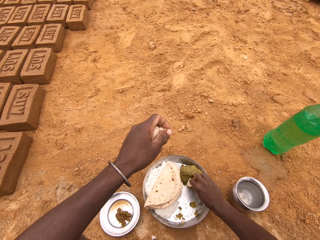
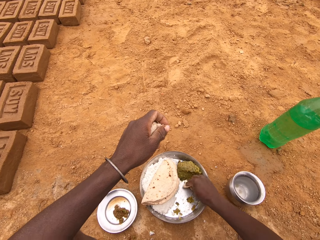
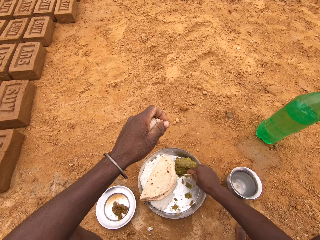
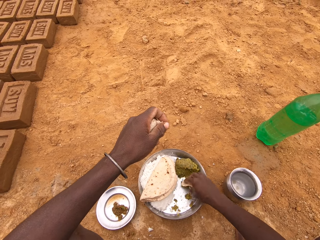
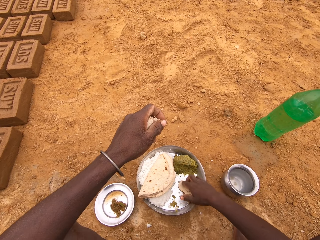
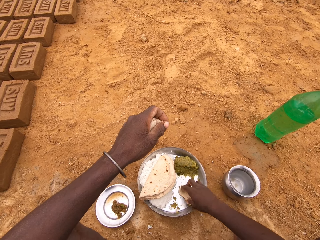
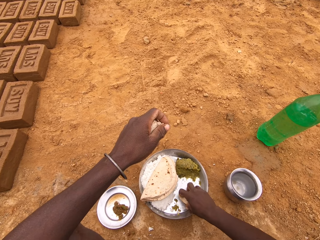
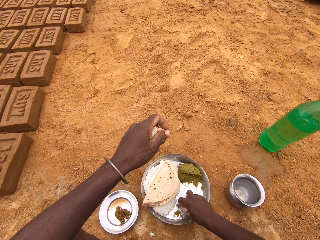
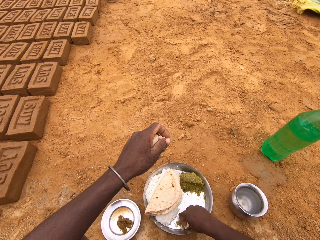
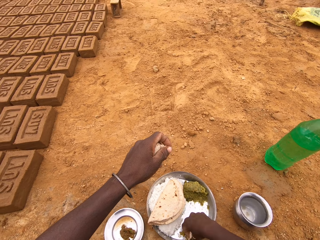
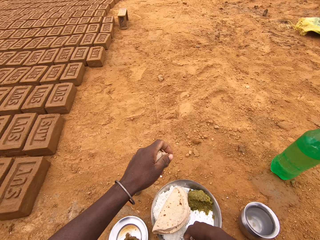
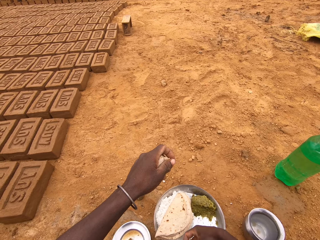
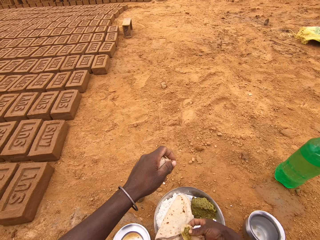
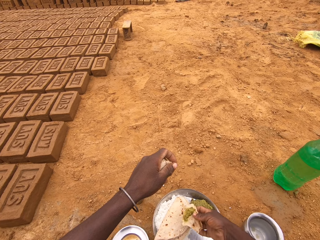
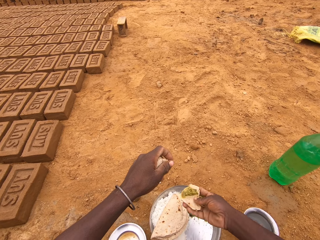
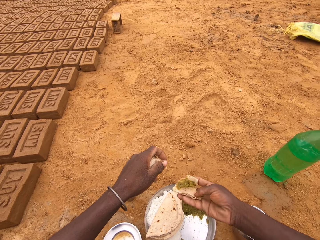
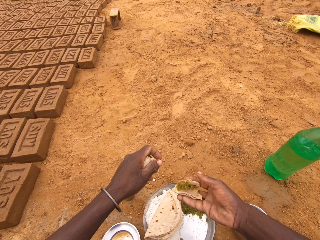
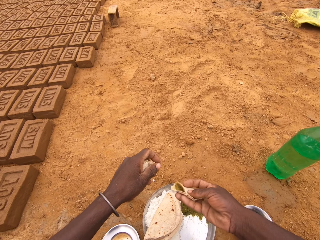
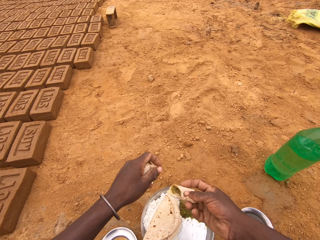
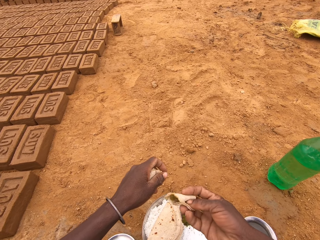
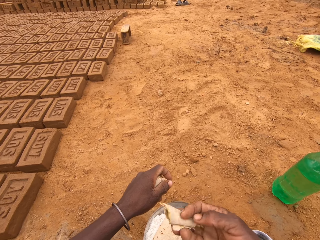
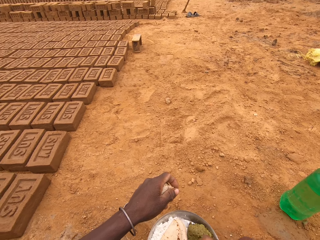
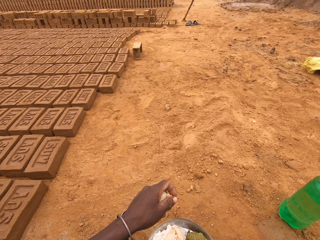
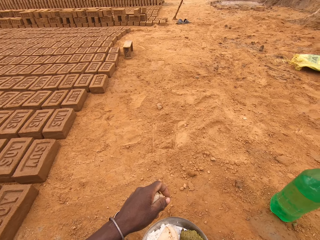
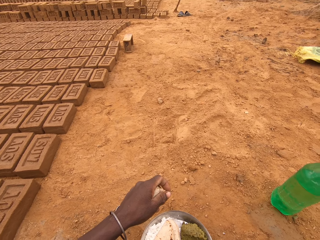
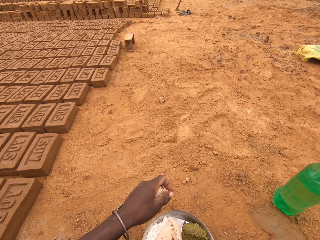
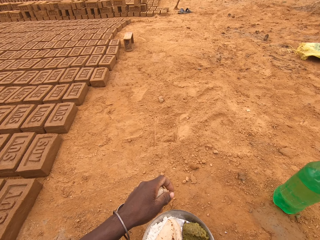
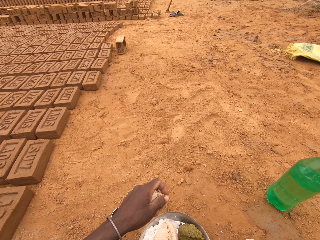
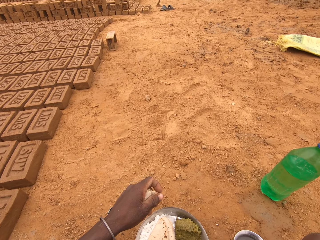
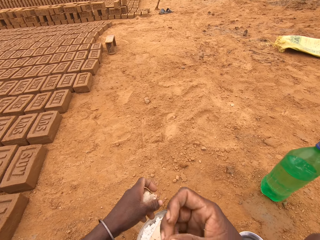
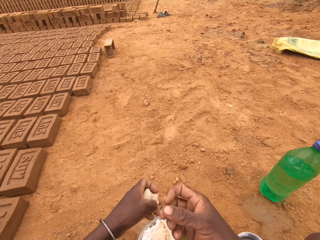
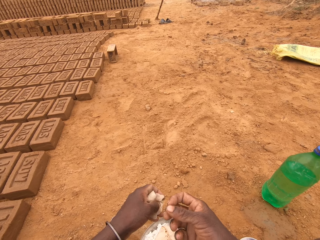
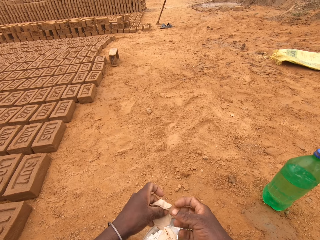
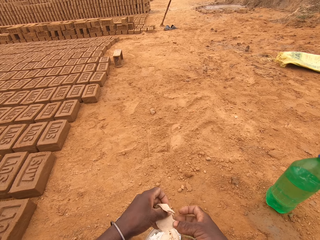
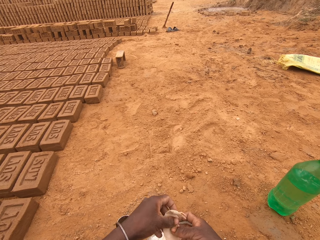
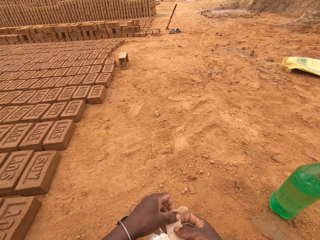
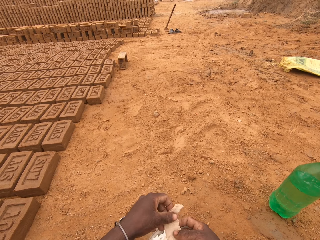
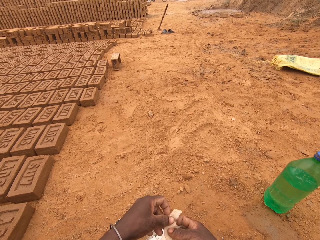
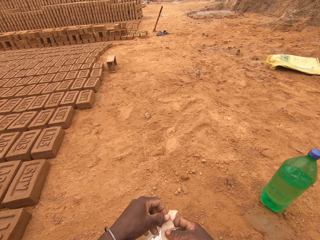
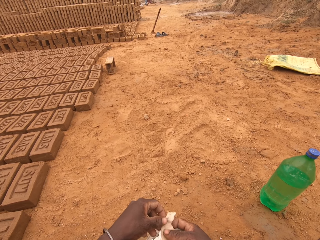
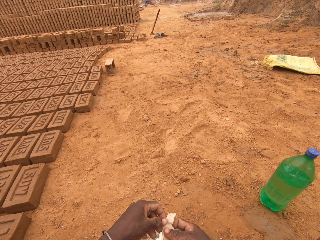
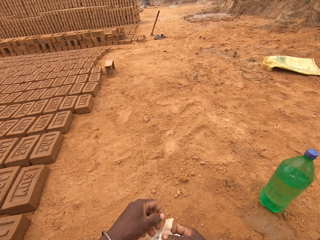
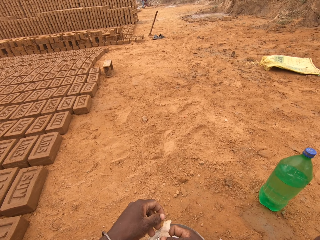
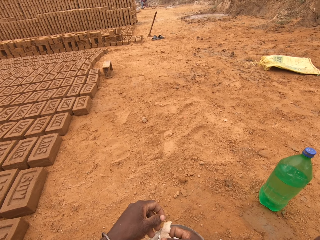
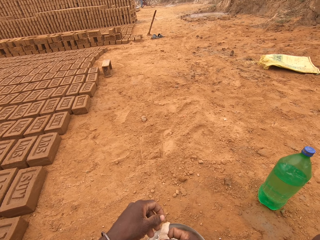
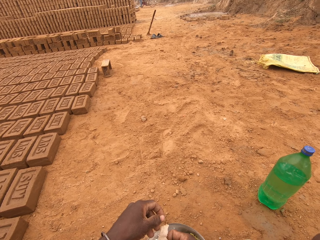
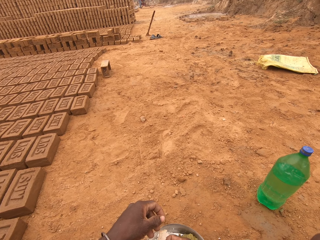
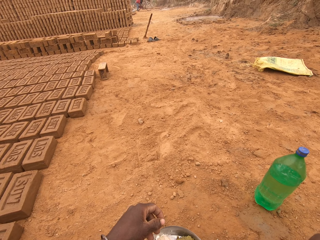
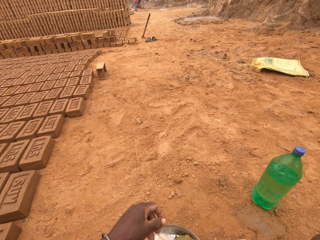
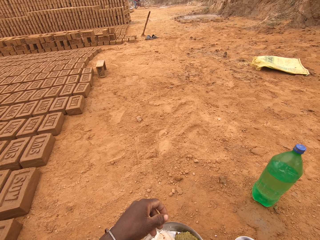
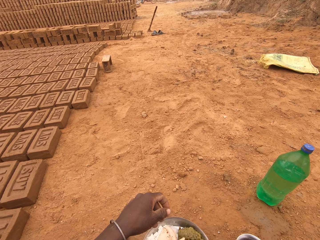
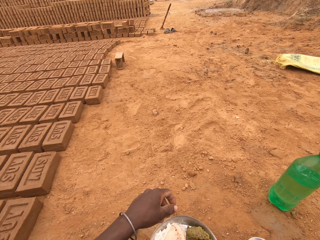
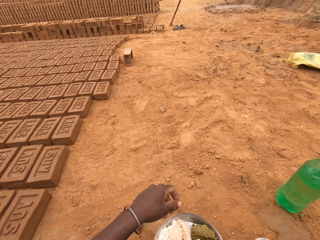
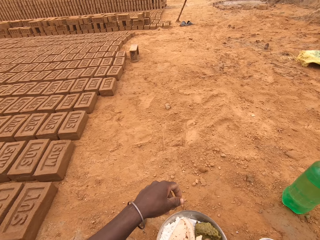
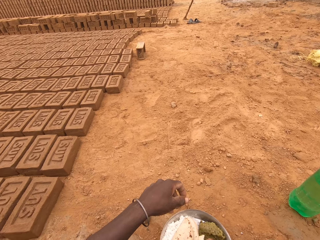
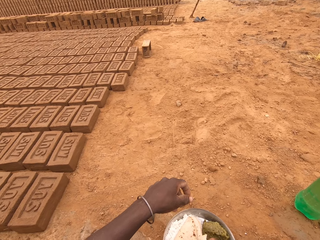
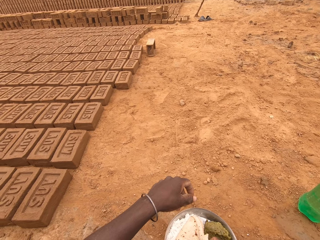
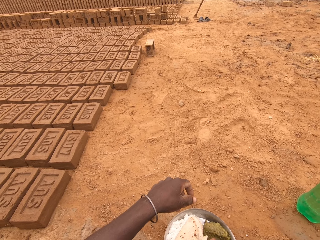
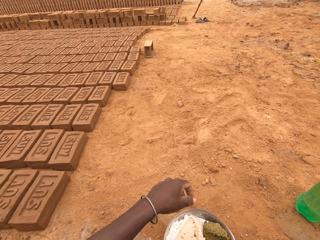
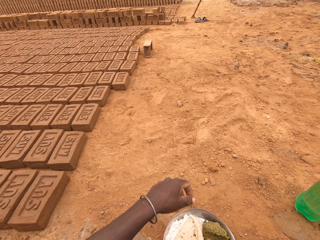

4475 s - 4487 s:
The camera wearer puts the flatbread in the vegetable. They put the food in the mouth.

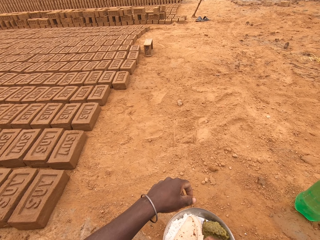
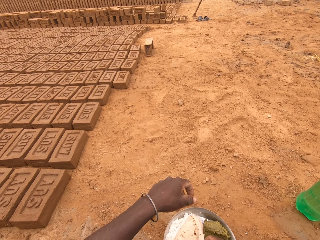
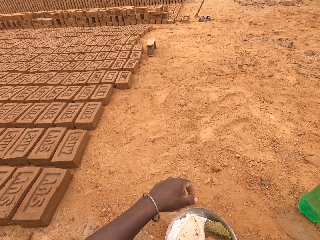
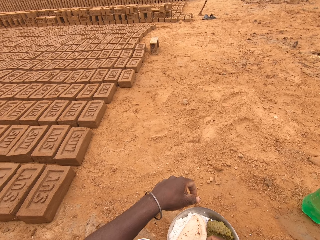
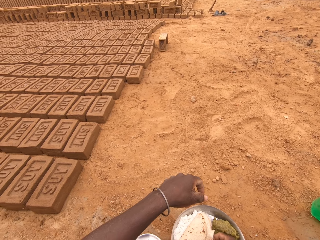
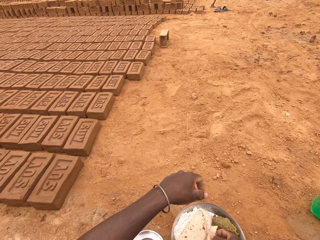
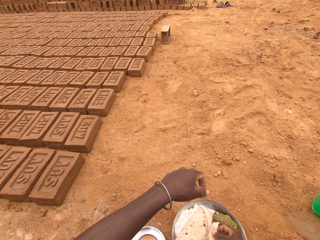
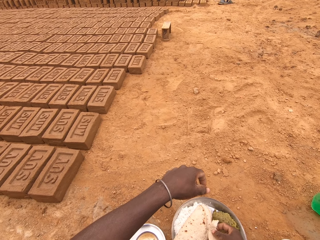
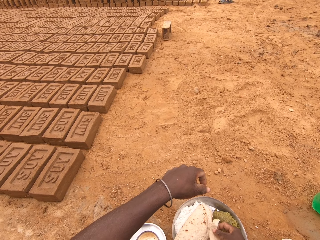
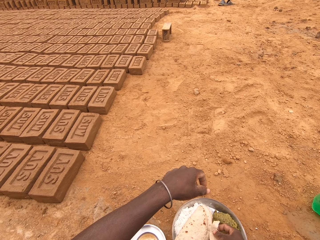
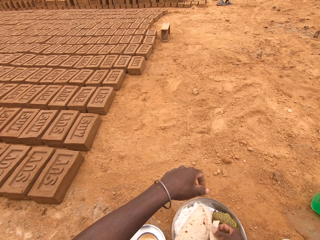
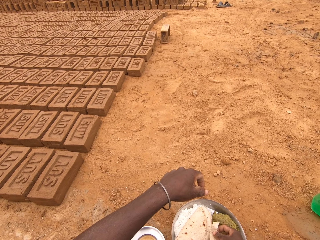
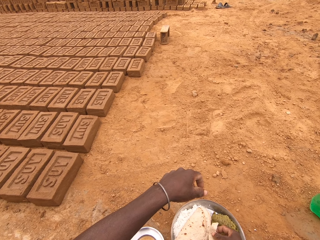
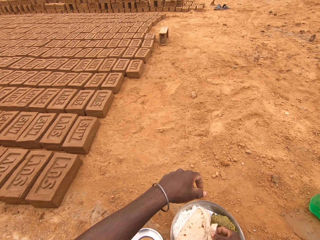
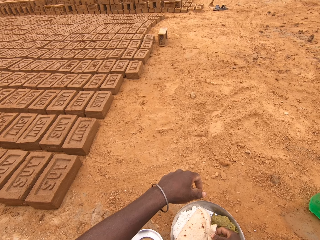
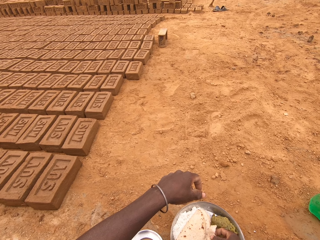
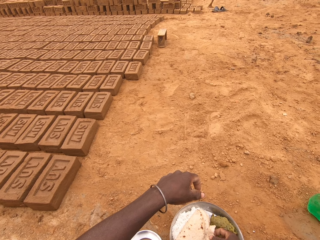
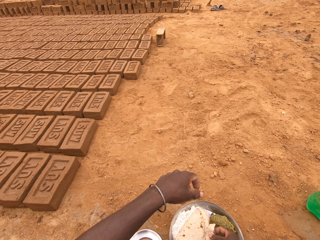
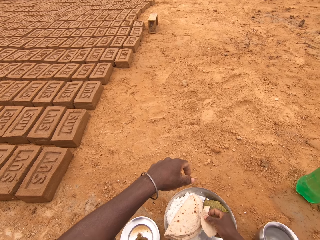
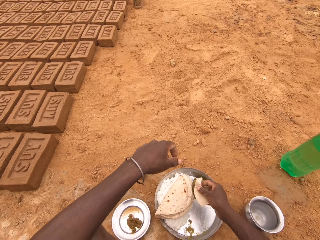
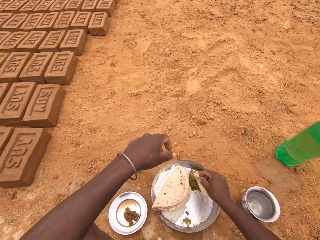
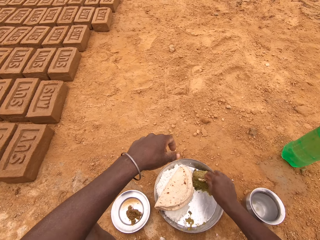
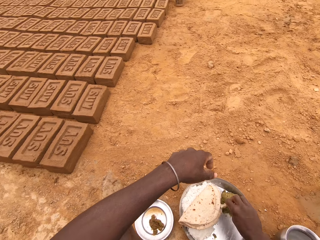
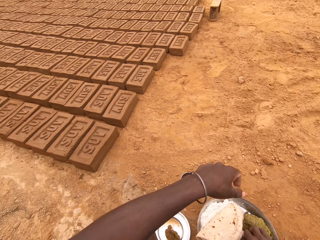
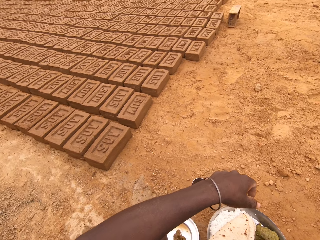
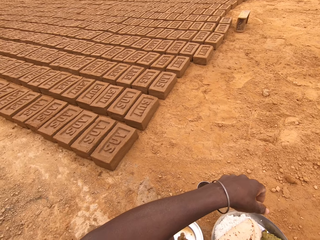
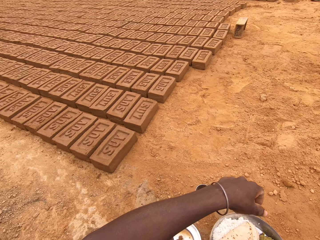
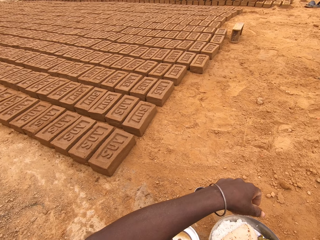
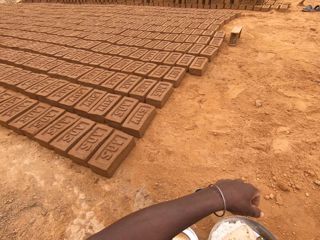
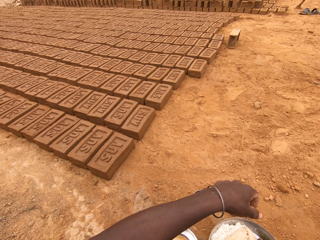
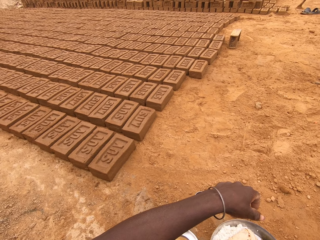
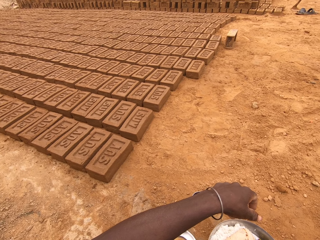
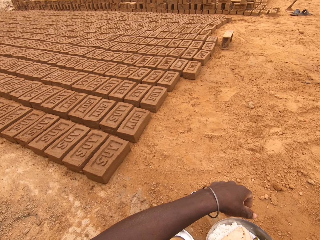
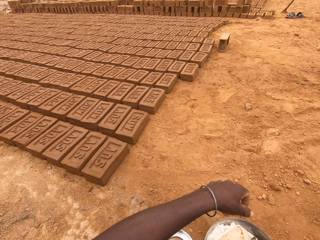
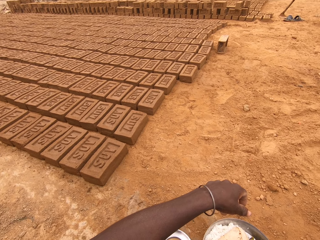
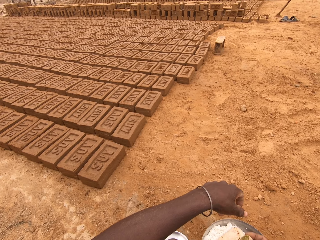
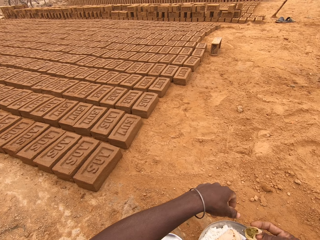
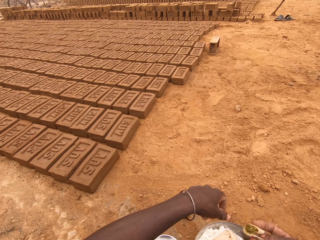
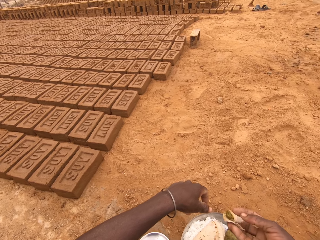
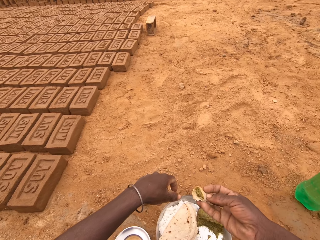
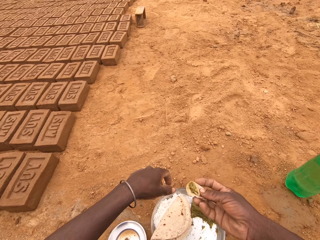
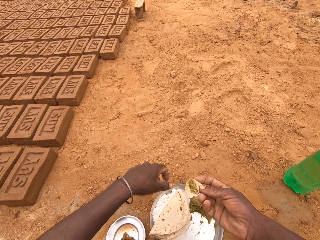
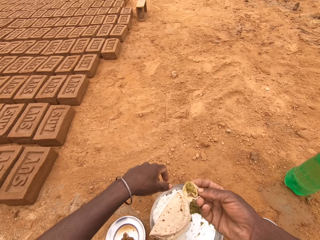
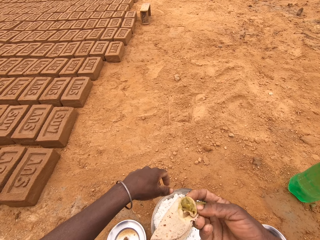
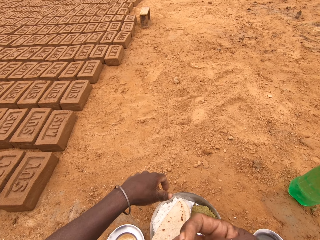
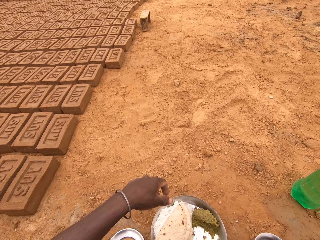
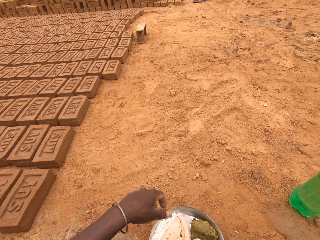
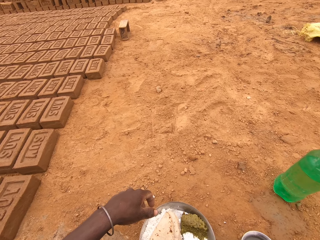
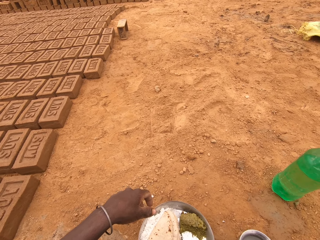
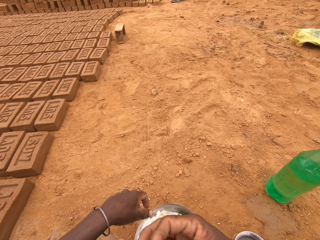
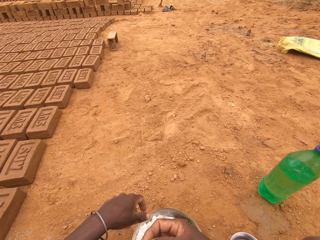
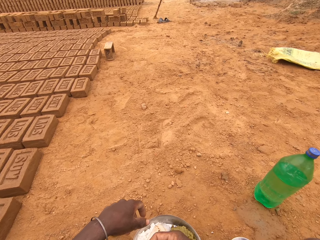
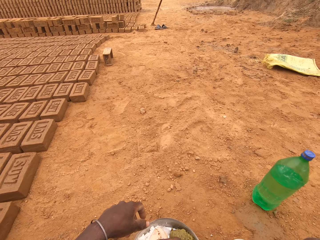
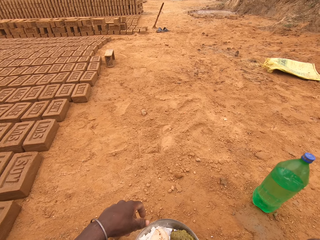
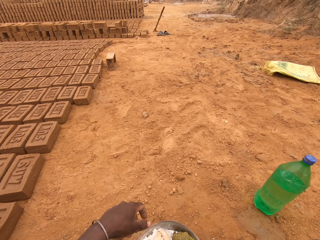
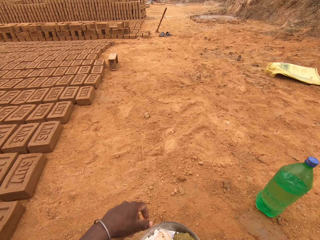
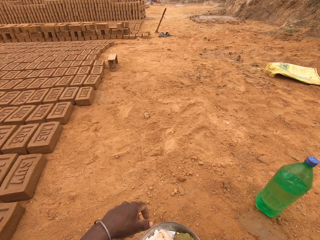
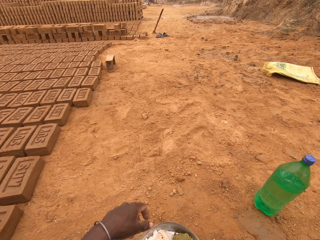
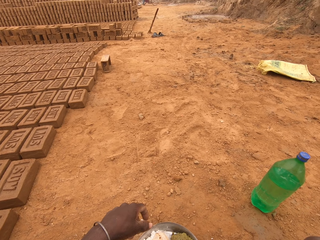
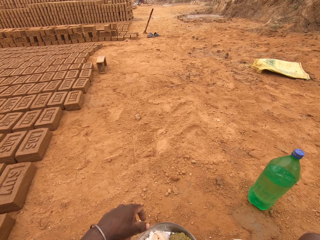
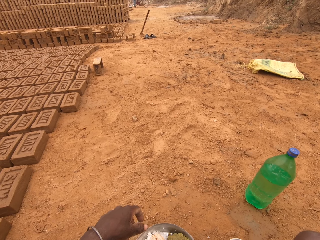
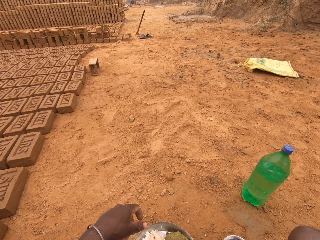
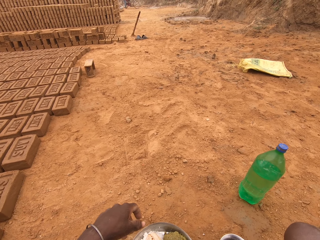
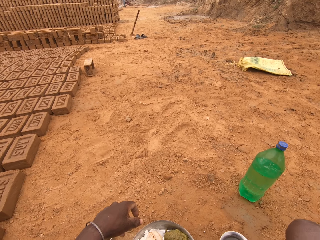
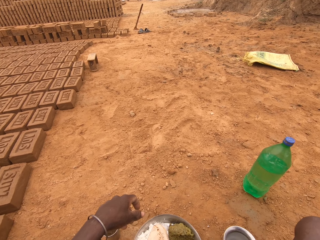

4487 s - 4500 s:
The camera wearer puts the food in the mouth.
